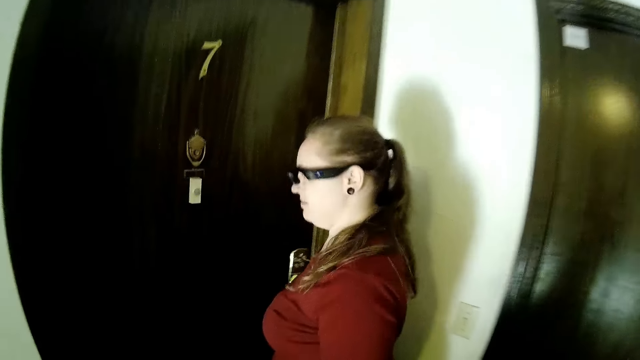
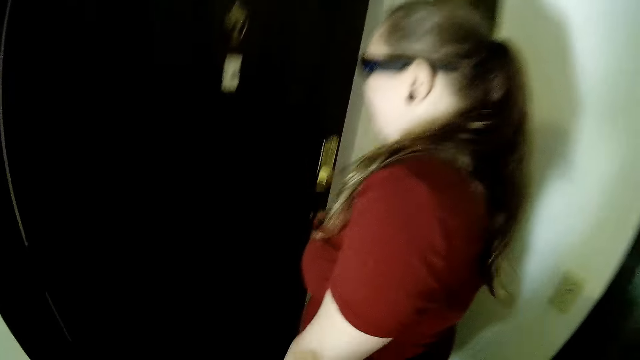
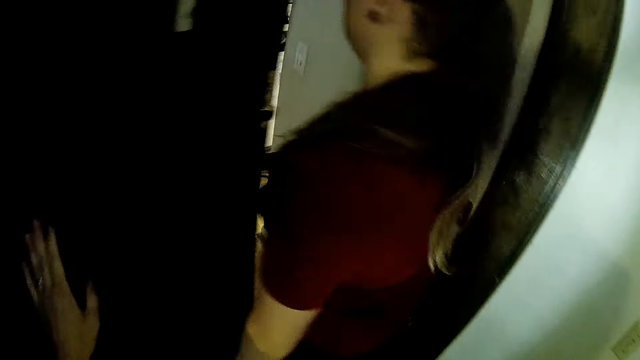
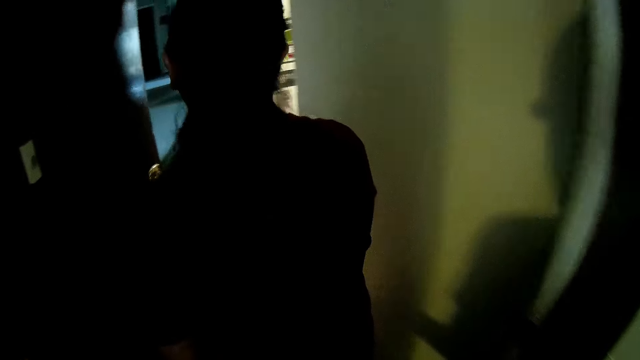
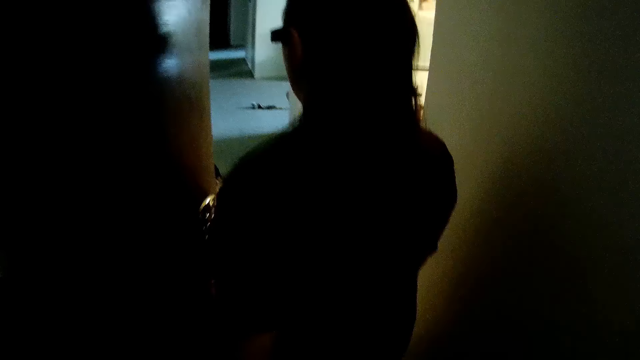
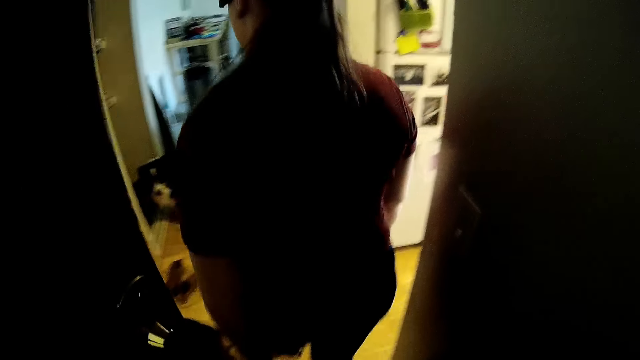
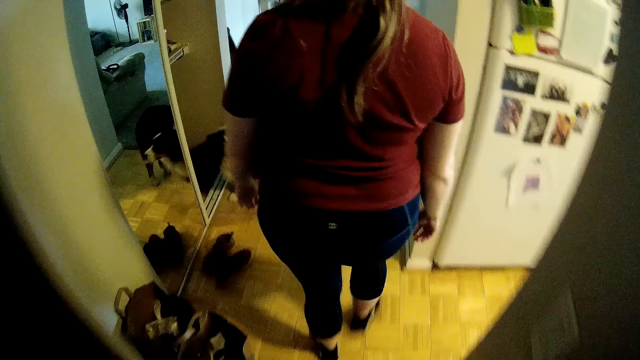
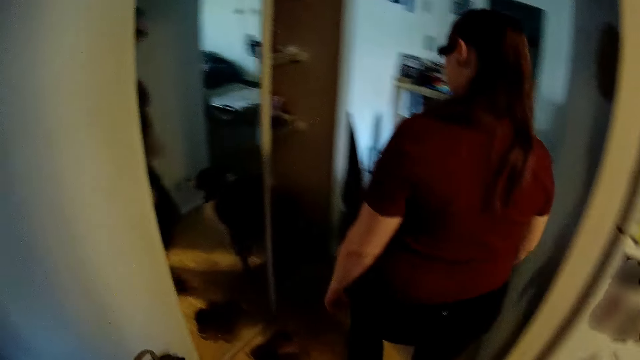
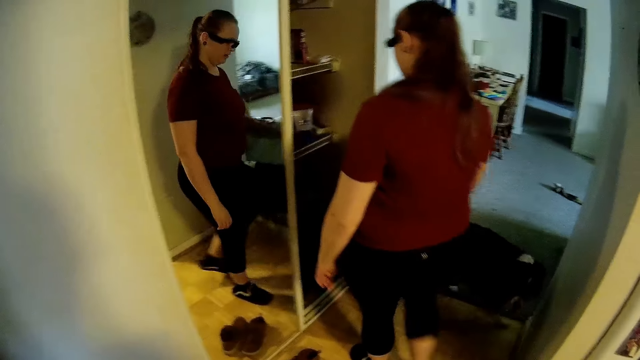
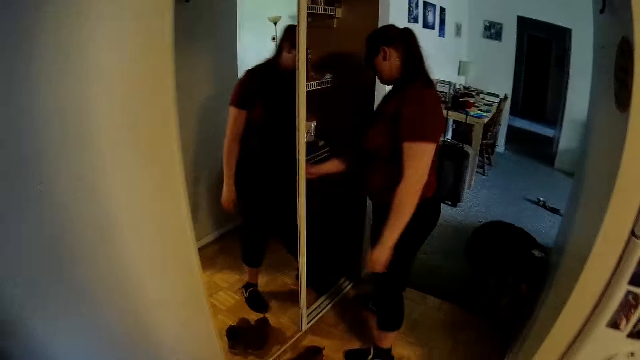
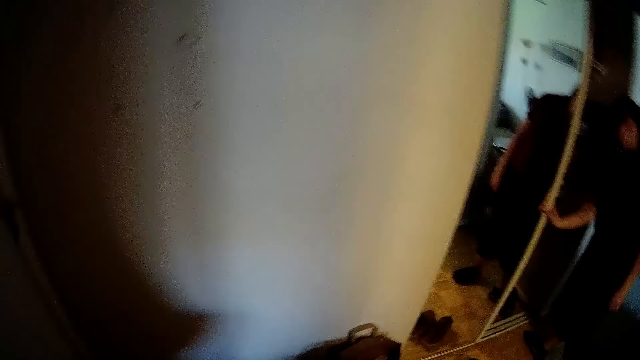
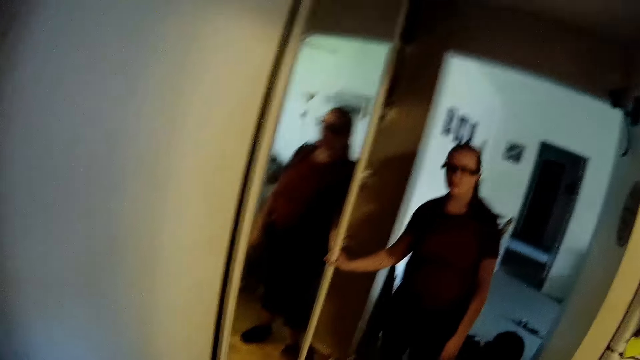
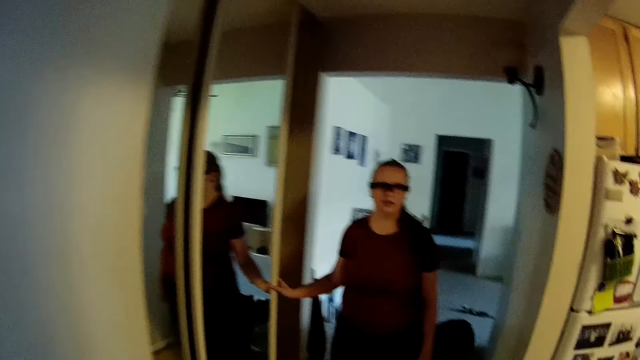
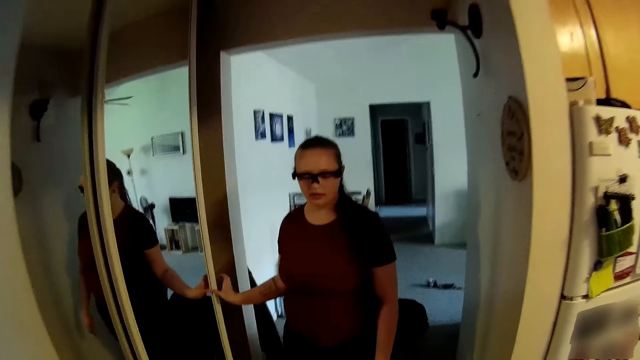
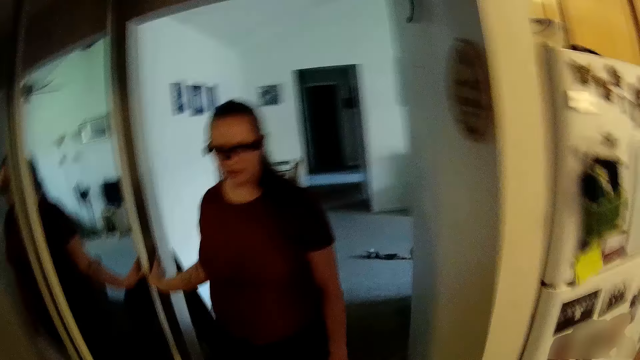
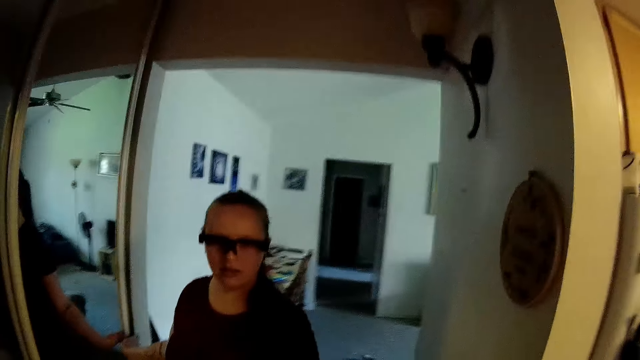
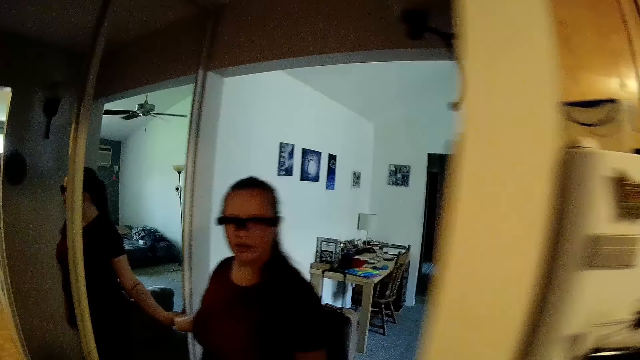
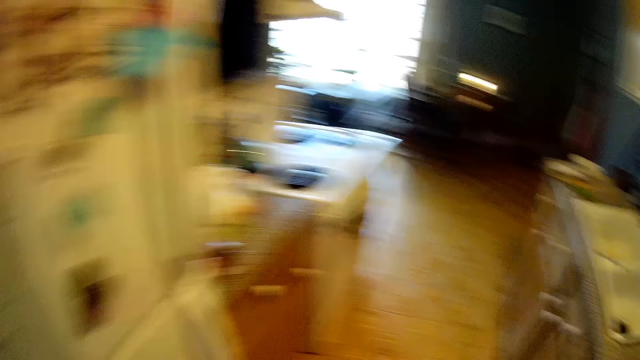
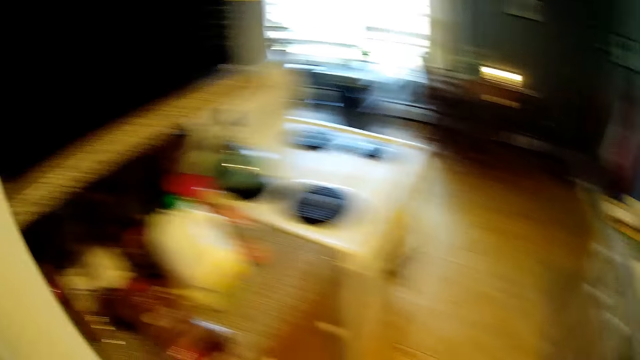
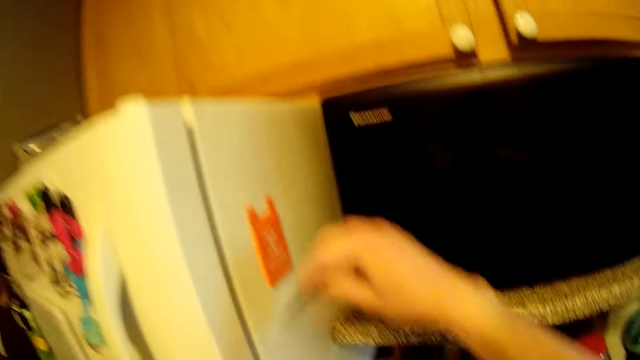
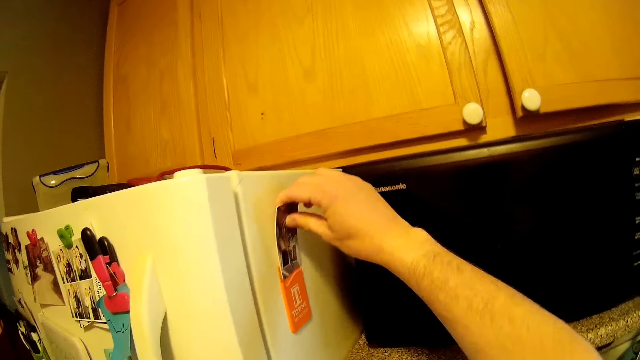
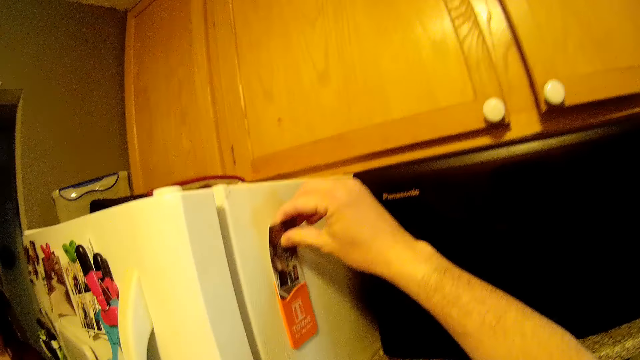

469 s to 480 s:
A woman holds the door and opens the door to their apartment with her right hand. The woman walks into the apartment. The camera wearer walks into the apartment. The woman interacts with a dog. The camera wearer converses with the woman. A man holds the door with the right hand. The woman closes a pantry with her right hand. The woman interacts with the camera wearer. He walks into the kitchen with the card in his right hand. He looks around. He puts the card in a case on the refrigerator with his right hand.

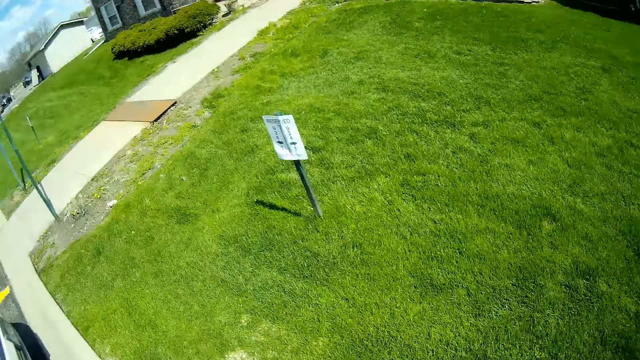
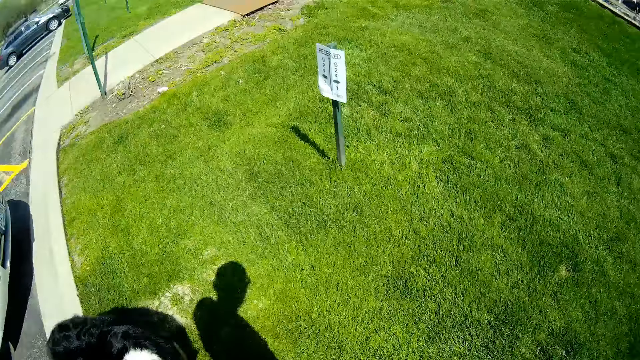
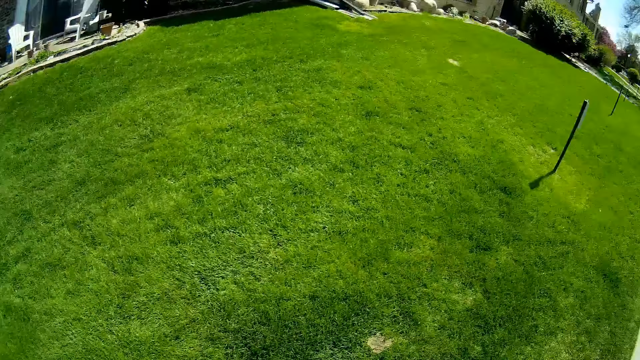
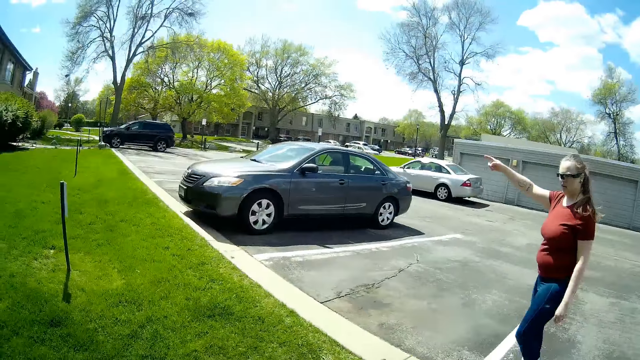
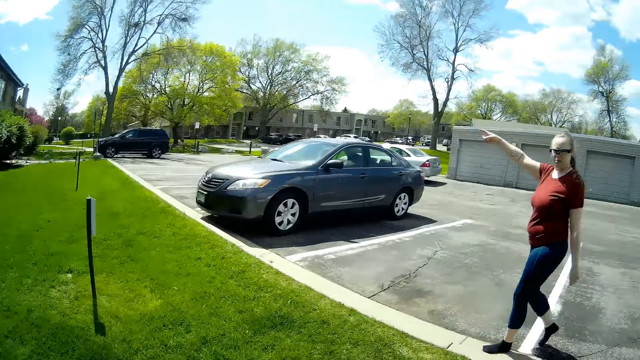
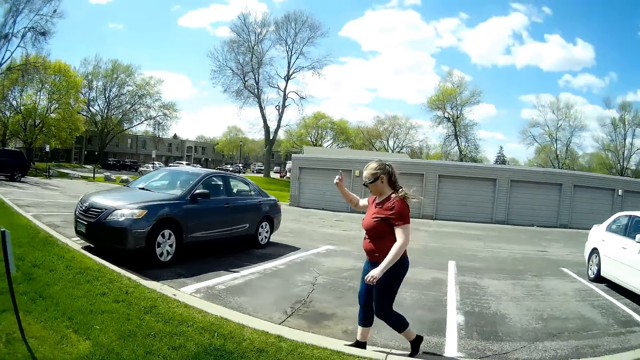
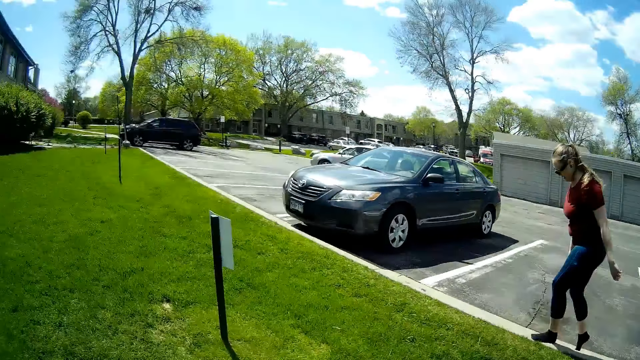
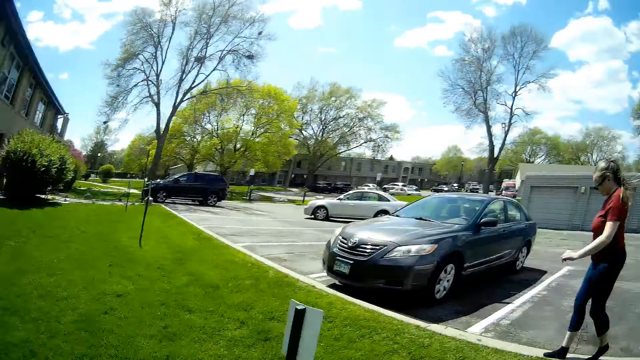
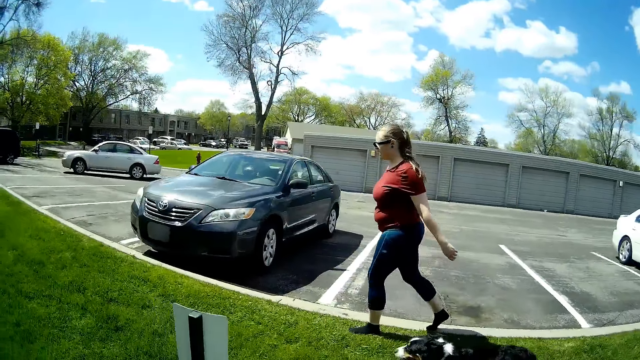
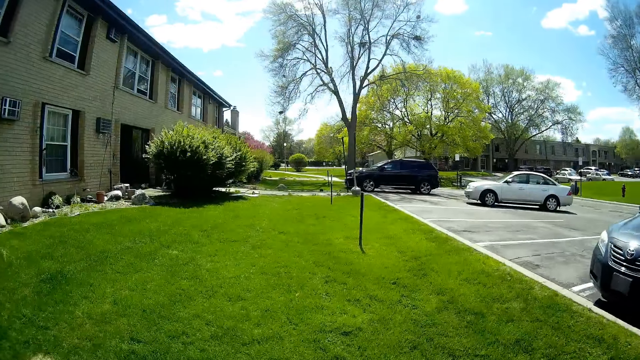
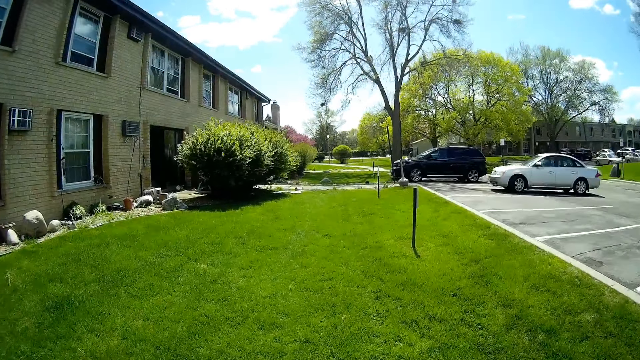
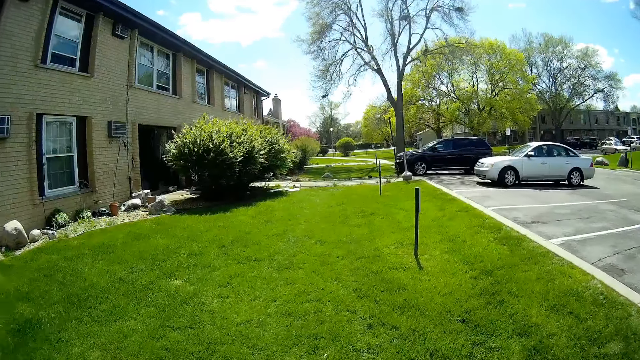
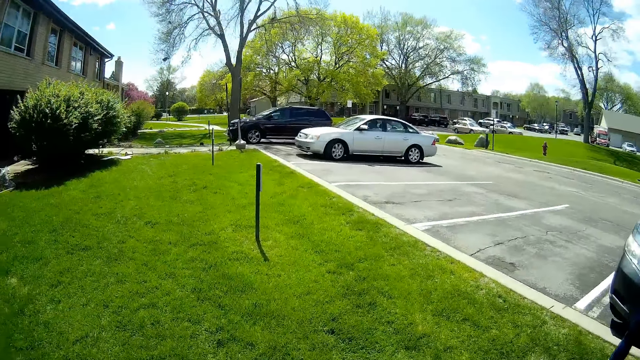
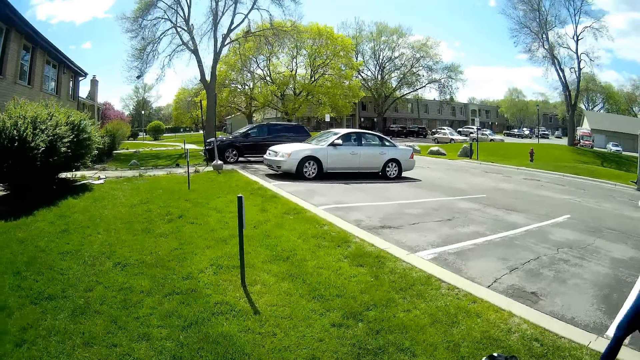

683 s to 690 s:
A woman points towards the building.

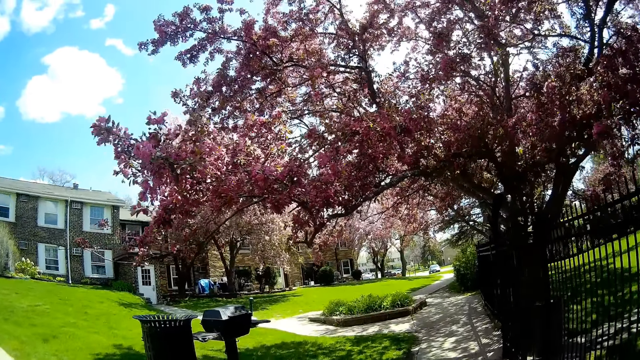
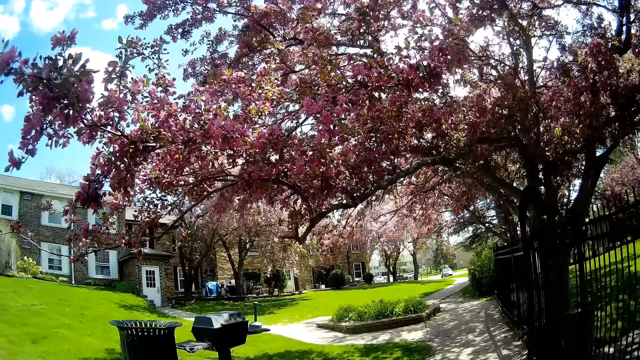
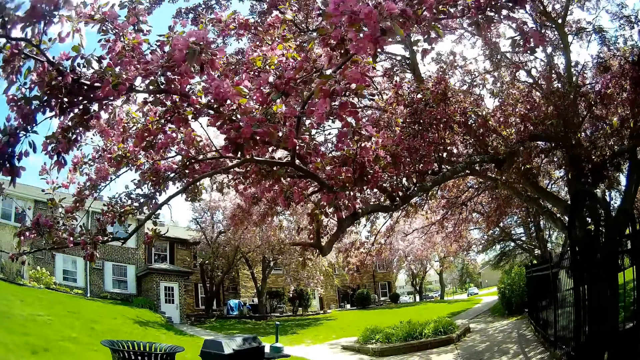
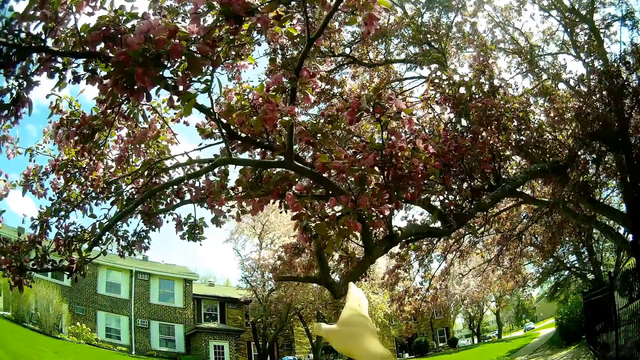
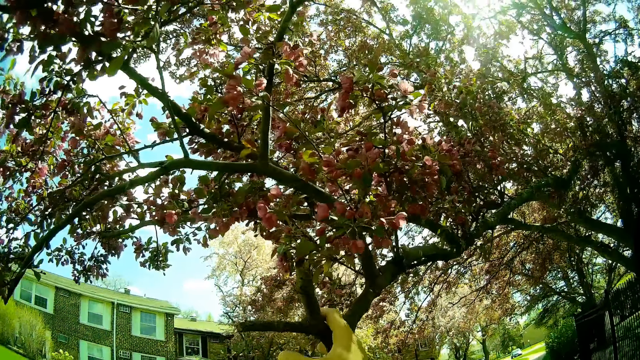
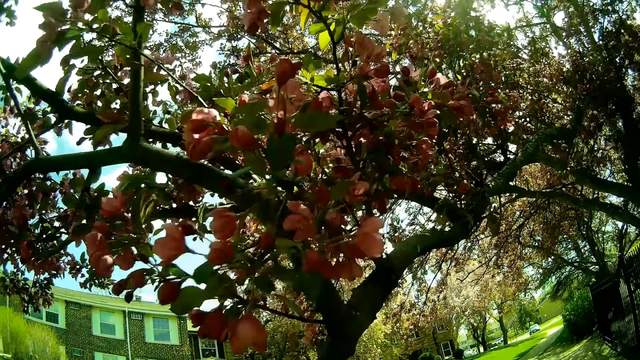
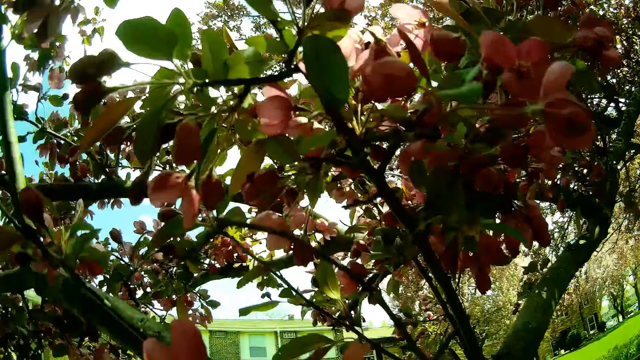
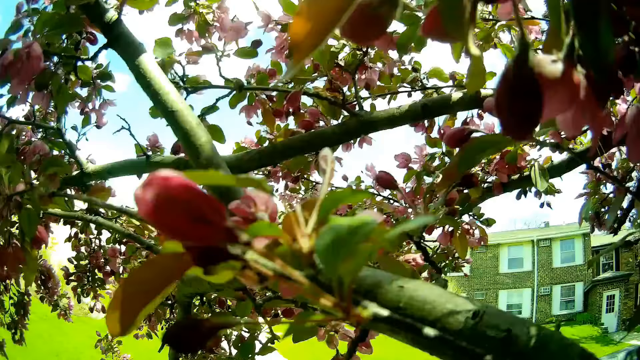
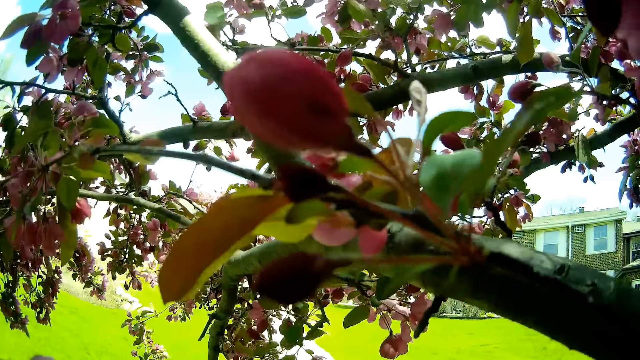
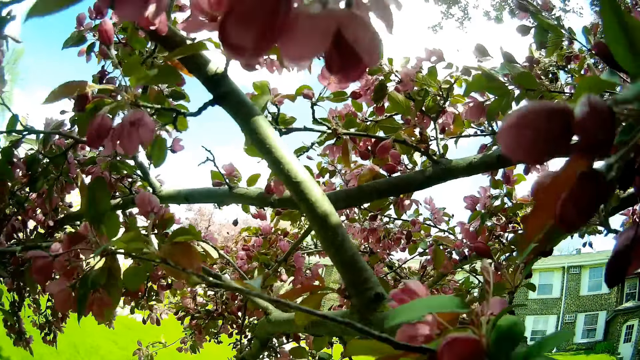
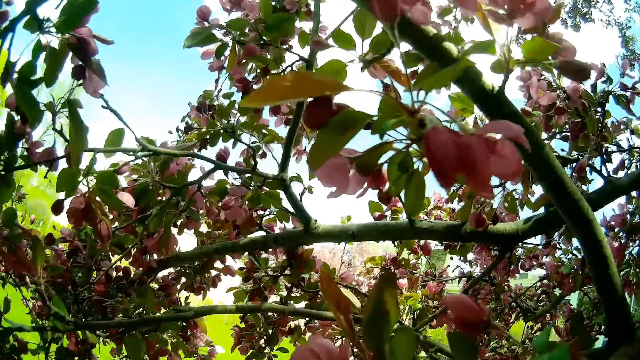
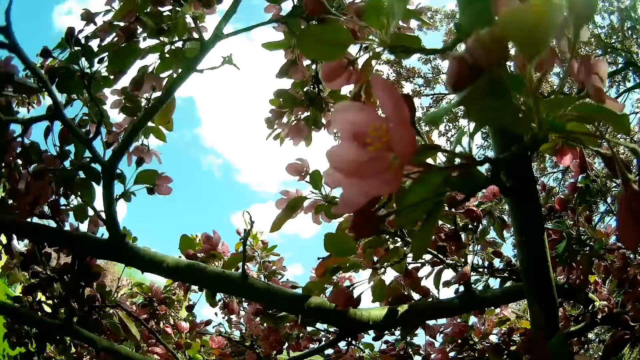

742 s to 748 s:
The camera wearer holds a tree branch with his right hand. He pulls the tree branch. He views the tree.
